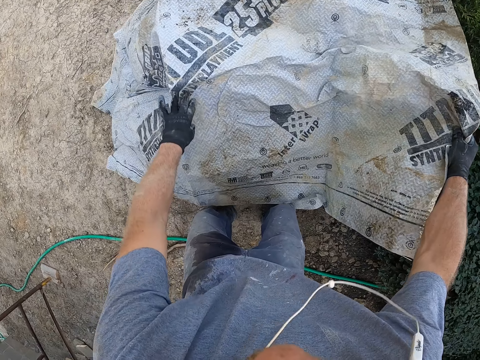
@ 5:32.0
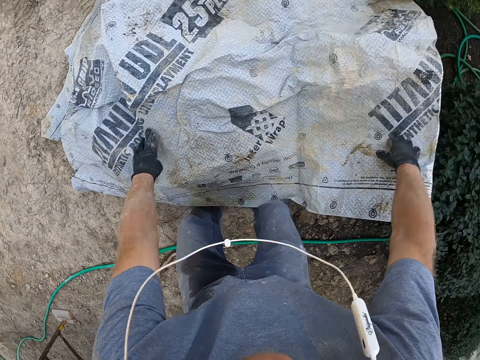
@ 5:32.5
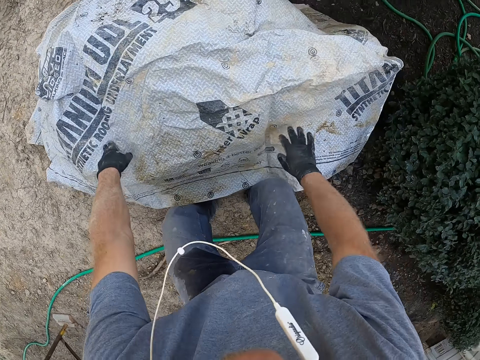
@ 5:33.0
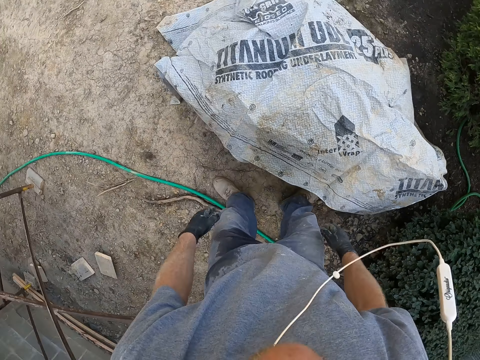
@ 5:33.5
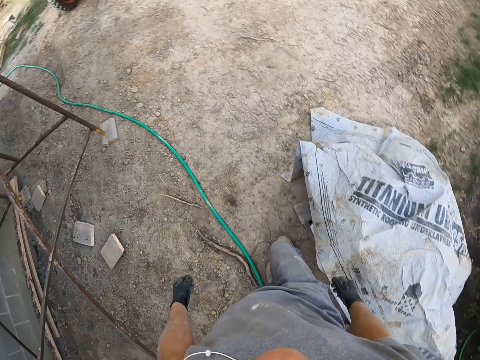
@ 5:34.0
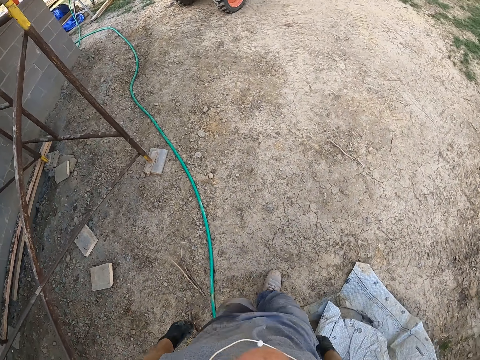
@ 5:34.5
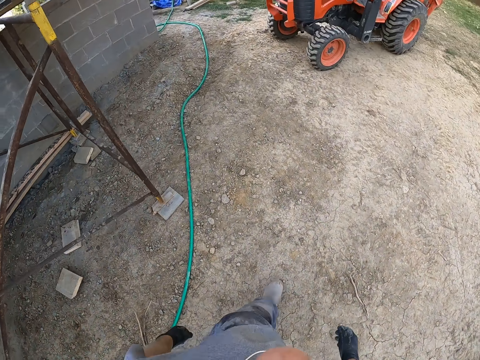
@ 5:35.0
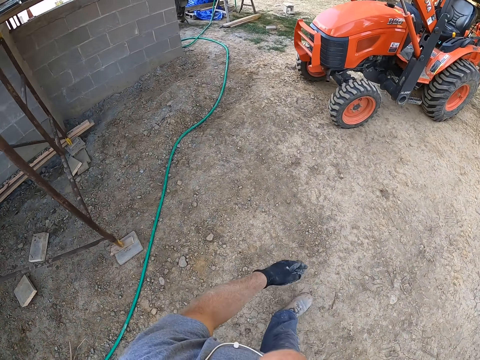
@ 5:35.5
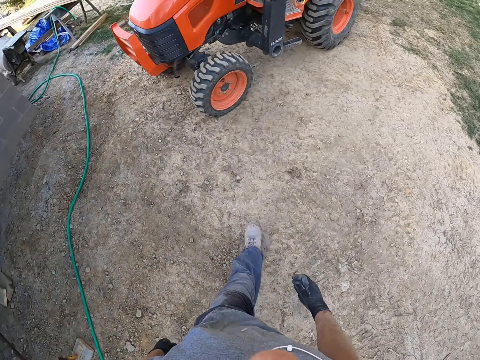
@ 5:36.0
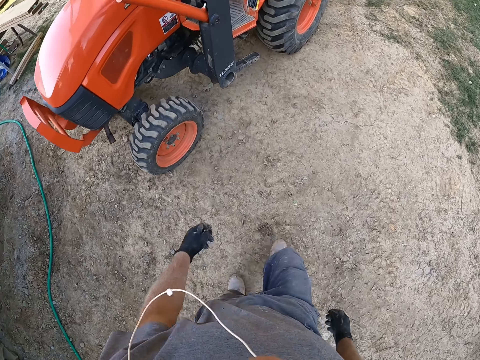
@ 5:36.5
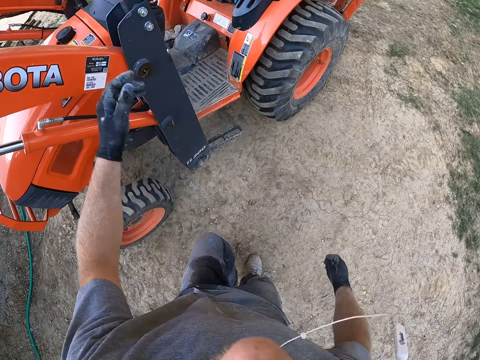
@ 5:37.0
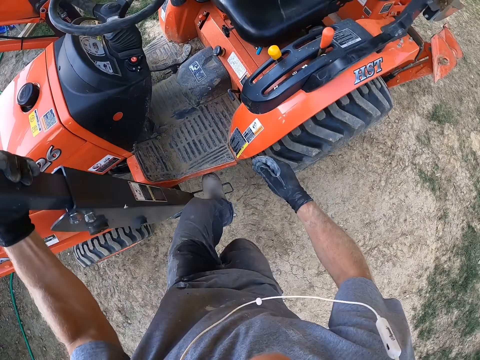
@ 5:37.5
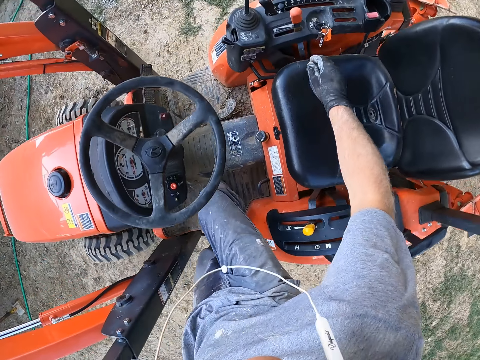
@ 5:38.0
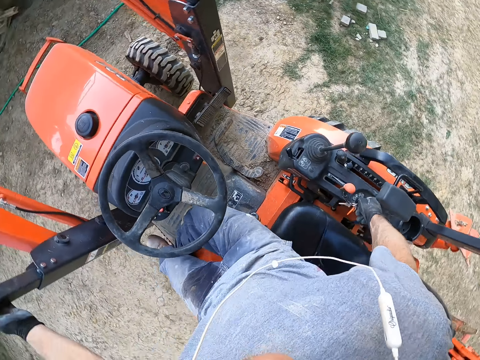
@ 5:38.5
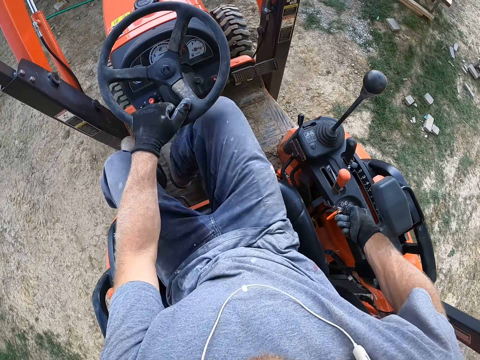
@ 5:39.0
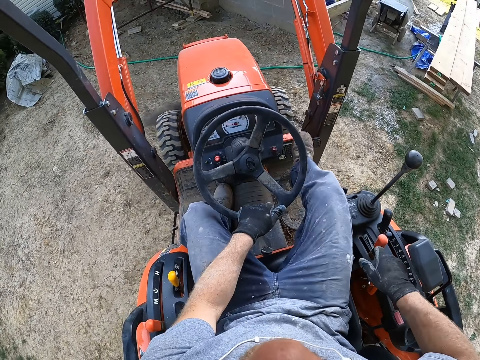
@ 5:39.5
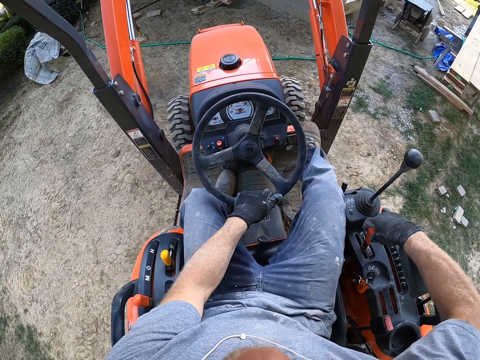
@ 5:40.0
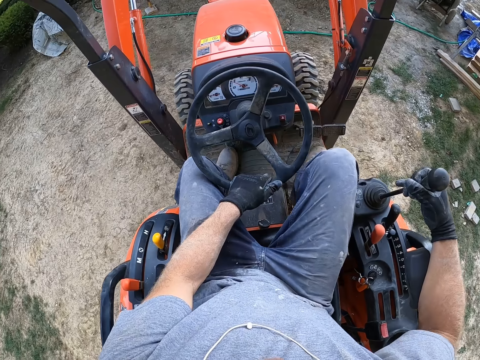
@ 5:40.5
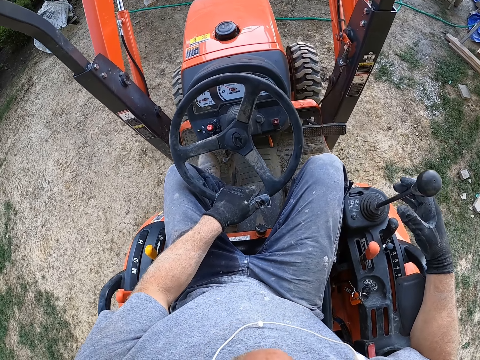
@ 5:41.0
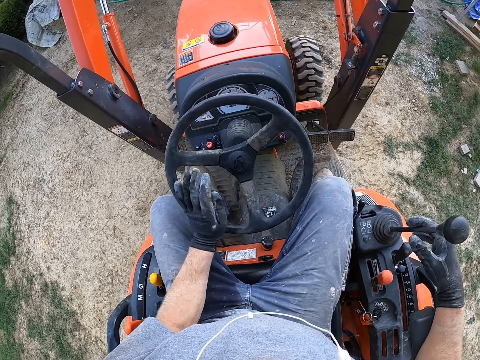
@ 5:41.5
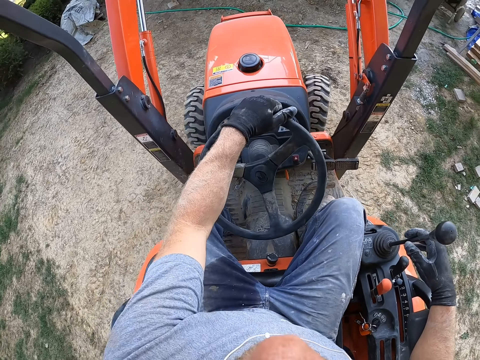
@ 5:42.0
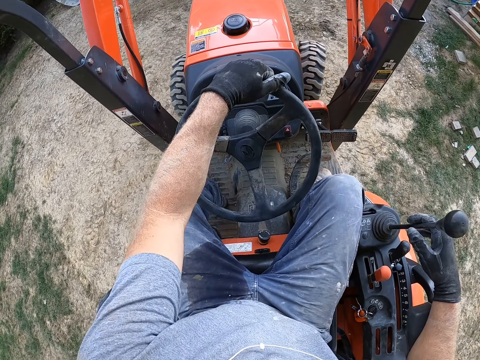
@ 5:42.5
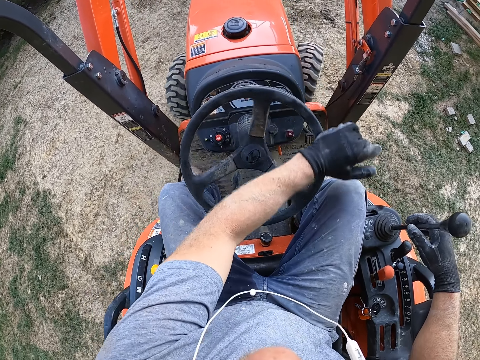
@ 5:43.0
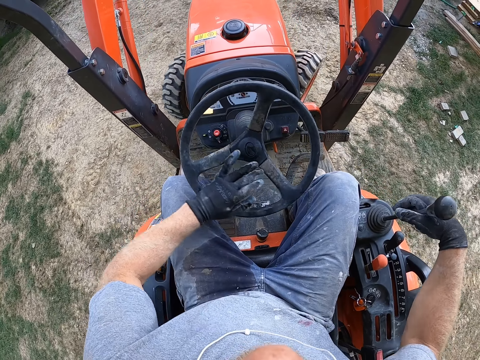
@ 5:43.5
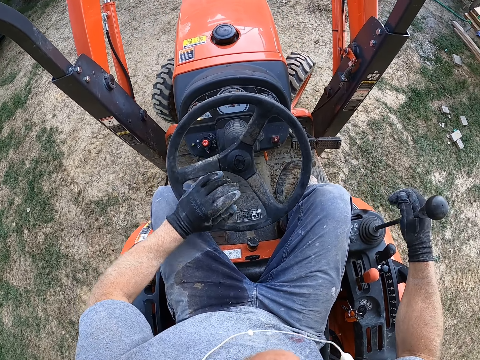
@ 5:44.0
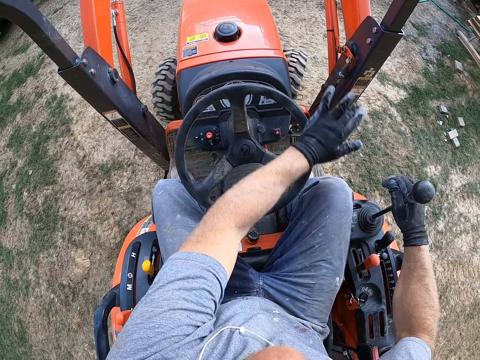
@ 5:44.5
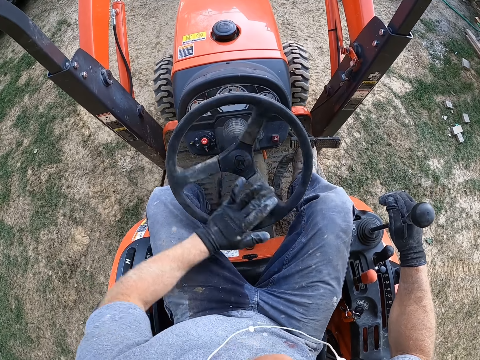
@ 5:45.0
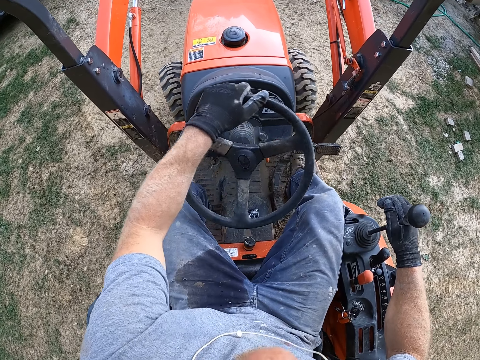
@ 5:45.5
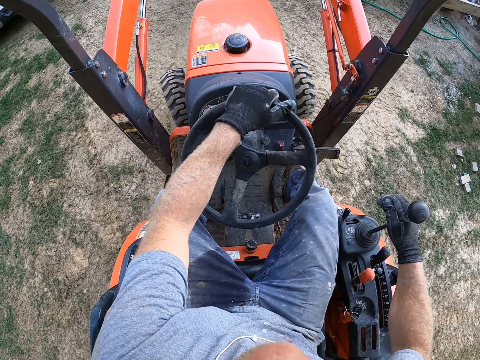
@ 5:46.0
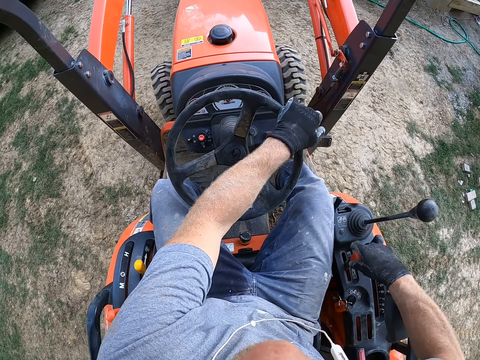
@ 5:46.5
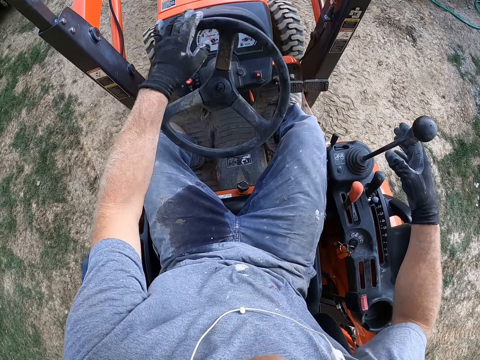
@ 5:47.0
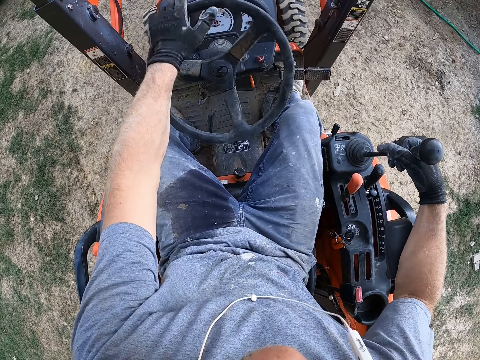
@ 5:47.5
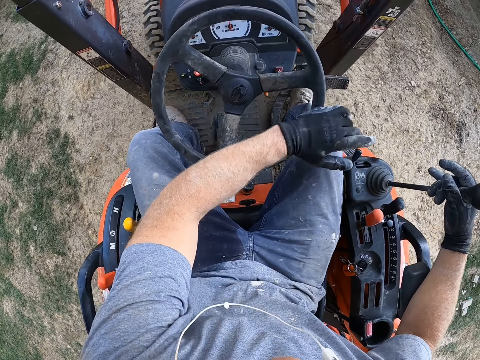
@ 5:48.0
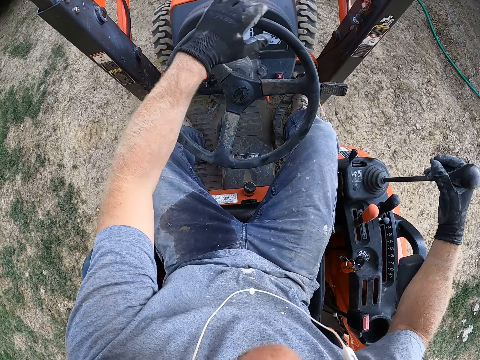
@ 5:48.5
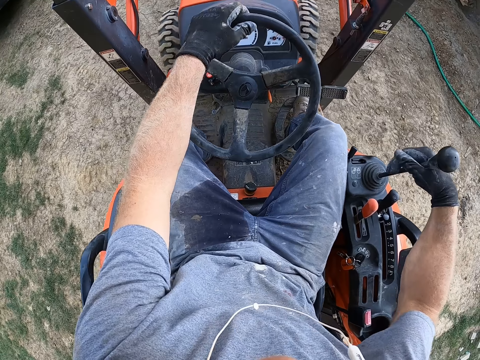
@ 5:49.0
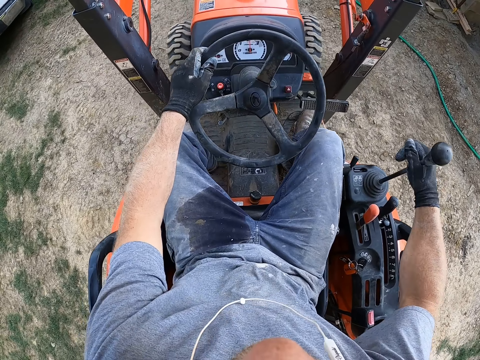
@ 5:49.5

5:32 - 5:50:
The camera wearer walks around the construction site. He enters a tractor or forklift. He holds the overhead guard. He holds the tractor key with his right hand. He holds the steering wheel with his left hand. He starts the forklift. He adjusts the gear with his right hand. He steps on the accelerator. He holds the gear lever. He adjusts the handbrake with his right hand. He reverses the forklift. He turns the steering wheel with his left hand. He holds the gear lever. He moves the forklift forward. He adjusts the handbrake with his right hand. He holds the gear lever, moves the steering wheel and moves the forklift forward.

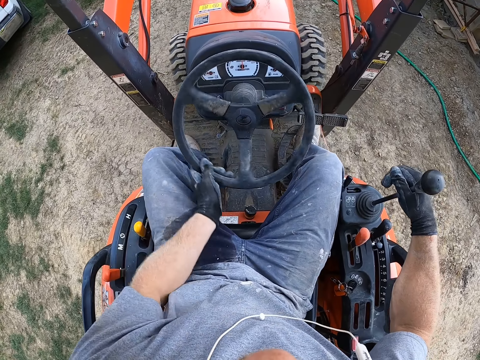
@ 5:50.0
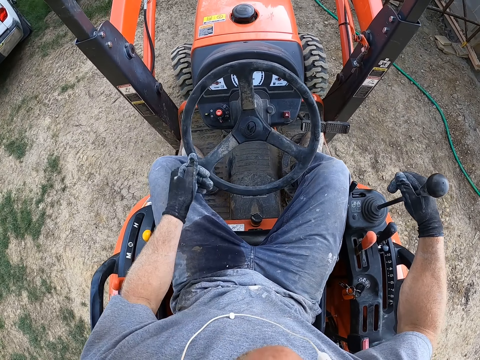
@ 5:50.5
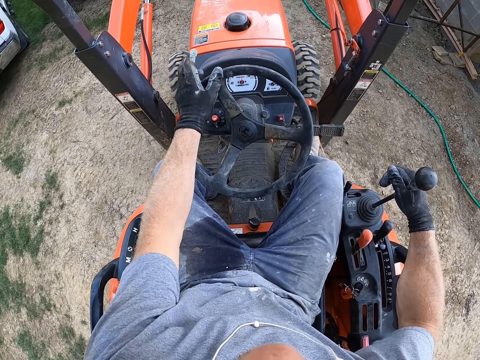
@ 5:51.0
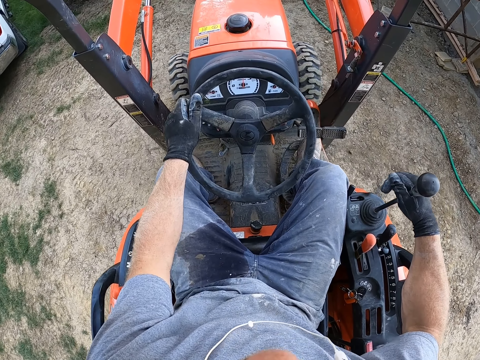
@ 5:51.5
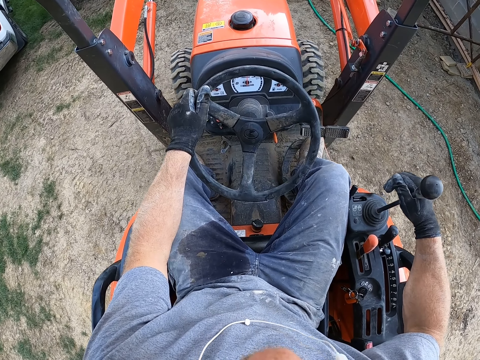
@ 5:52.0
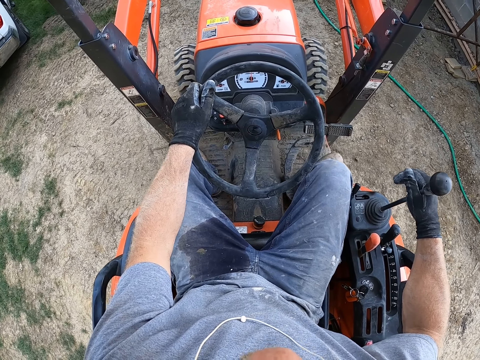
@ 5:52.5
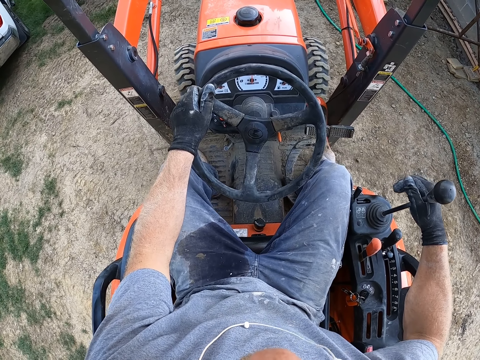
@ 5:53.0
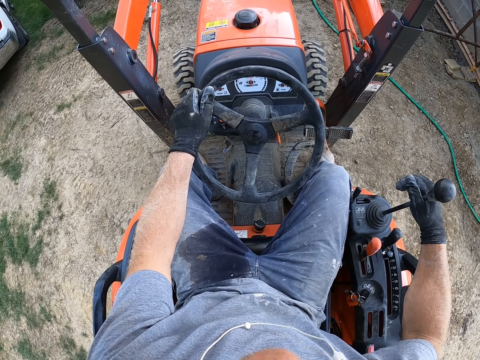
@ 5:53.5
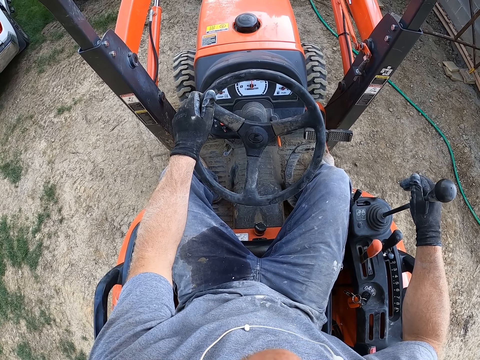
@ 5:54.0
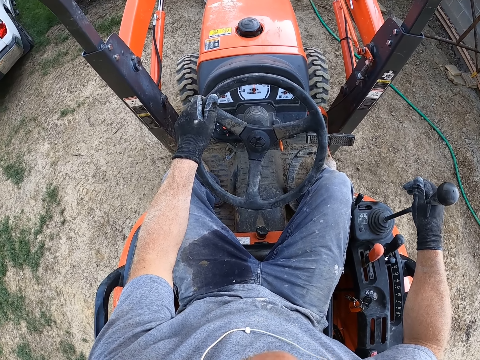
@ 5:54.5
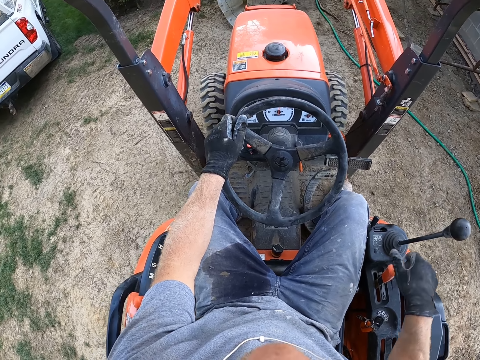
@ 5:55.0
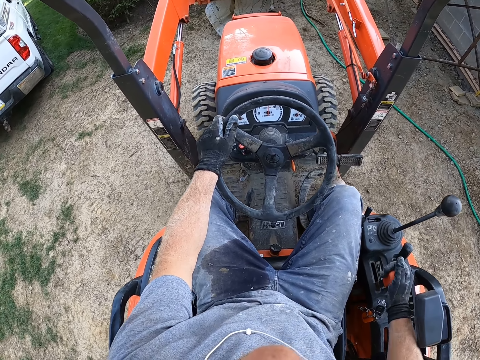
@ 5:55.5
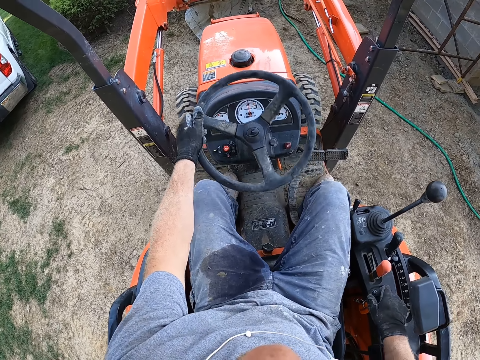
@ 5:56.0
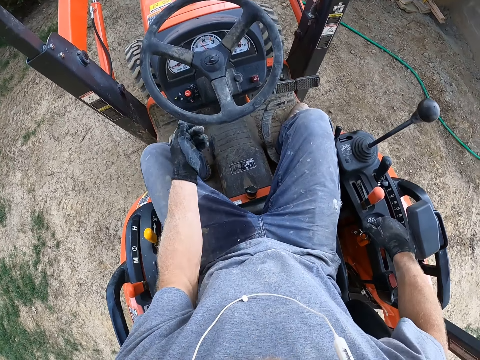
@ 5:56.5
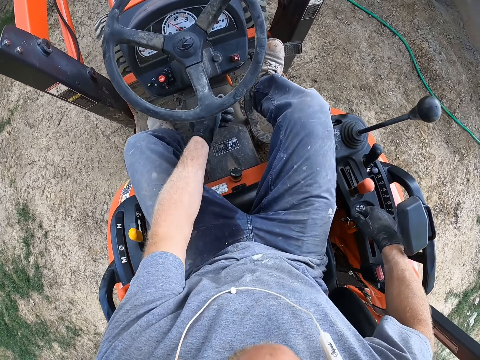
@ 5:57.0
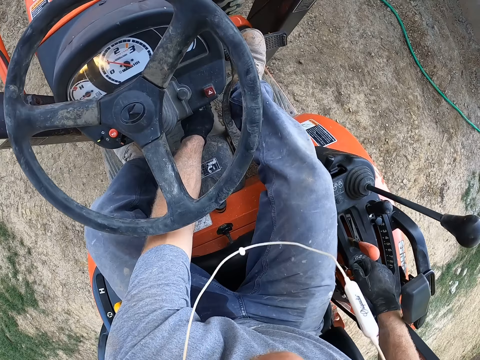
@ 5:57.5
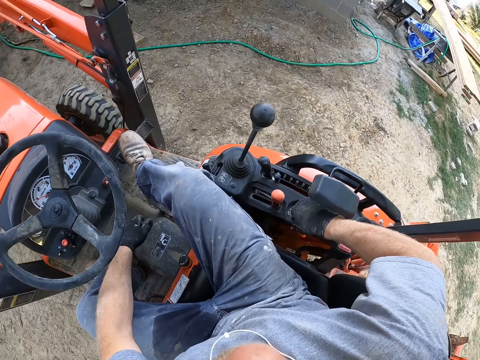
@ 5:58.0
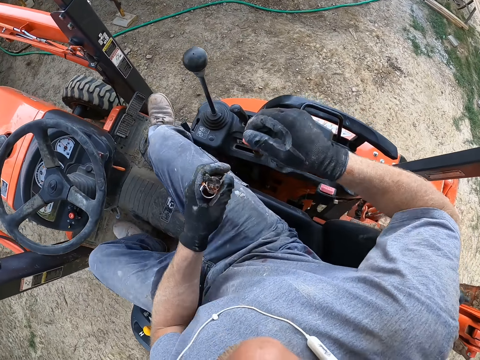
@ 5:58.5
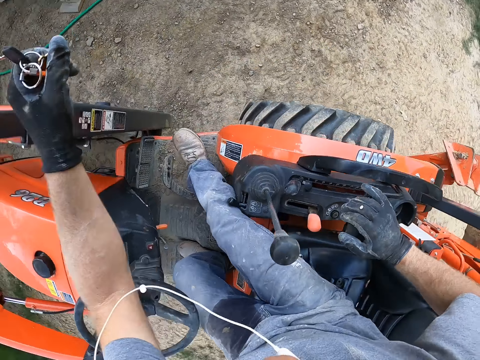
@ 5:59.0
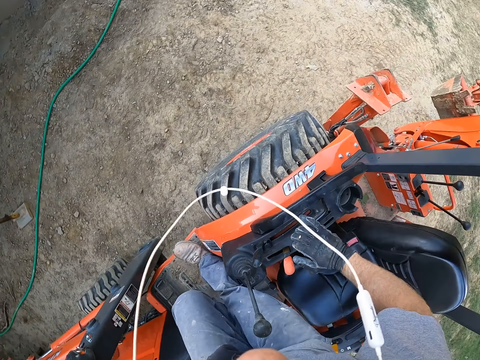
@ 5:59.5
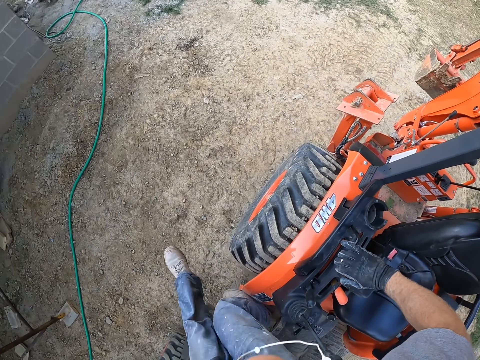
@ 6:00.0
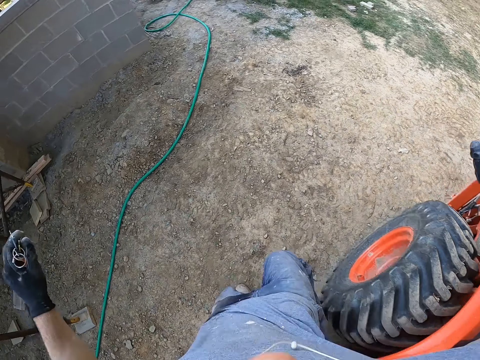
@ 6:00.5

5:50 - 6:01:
The camera wearer holds the gear lever. He moves the steering wheel. He moves the handbrake. He adjusts the gear with his right hand. He lets go of the steering wheel. He steps on the brake pedals. He presses a gear with his left hand. He removes the key with his right hand. He passes the key from his right hand to his left hand. He alights from the forklift.
